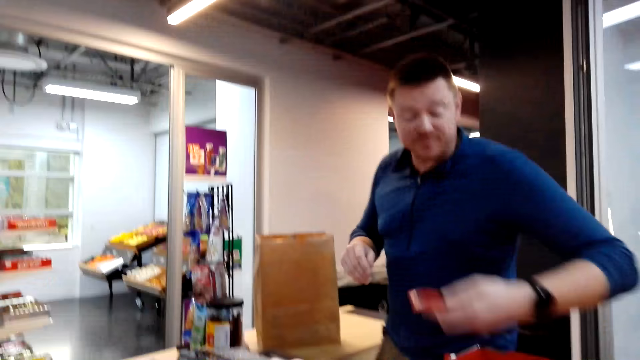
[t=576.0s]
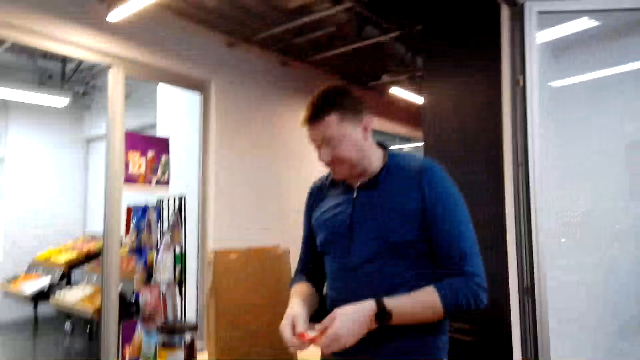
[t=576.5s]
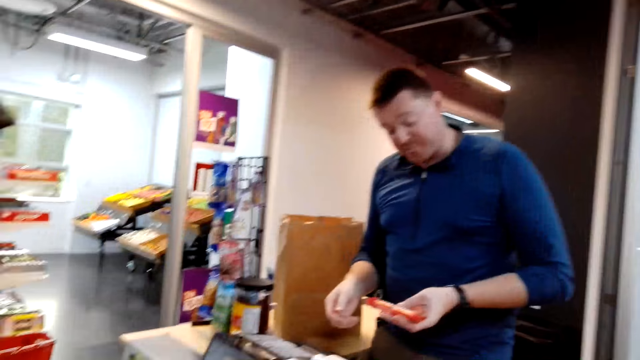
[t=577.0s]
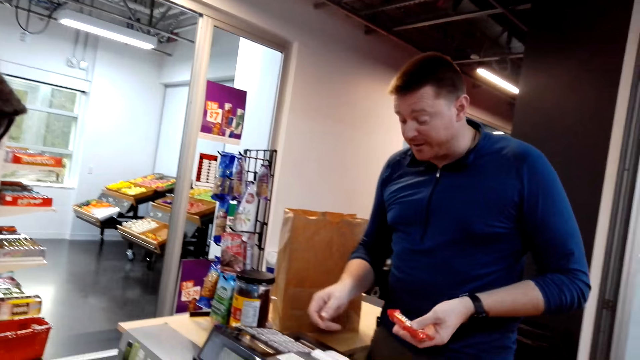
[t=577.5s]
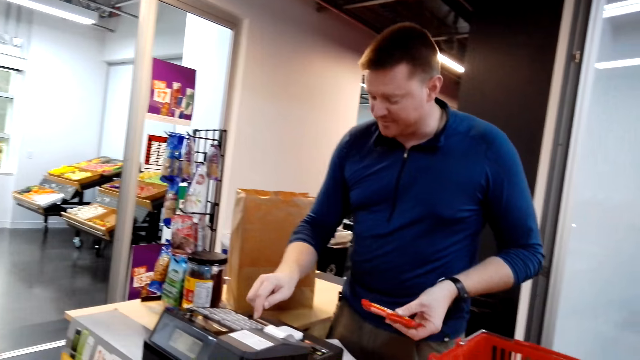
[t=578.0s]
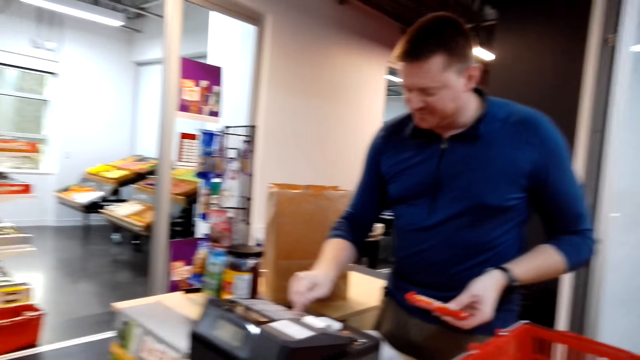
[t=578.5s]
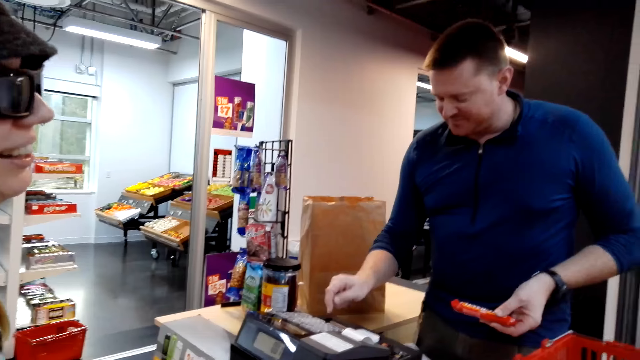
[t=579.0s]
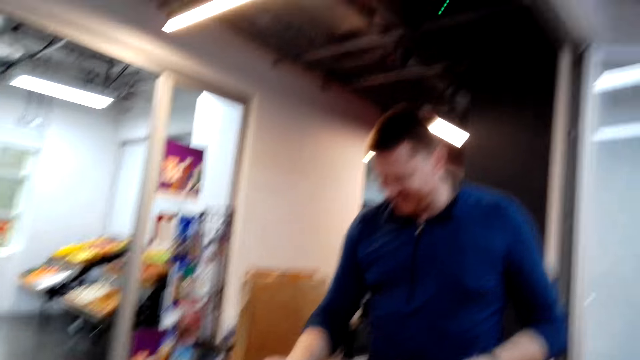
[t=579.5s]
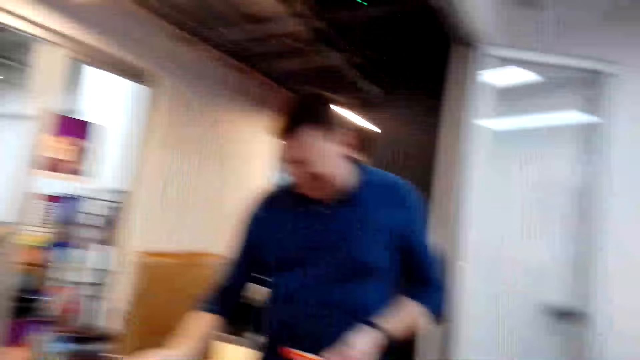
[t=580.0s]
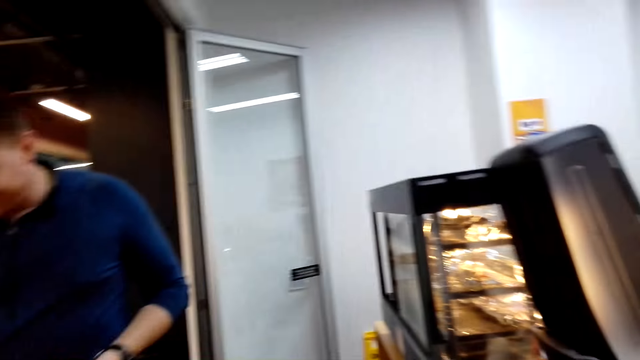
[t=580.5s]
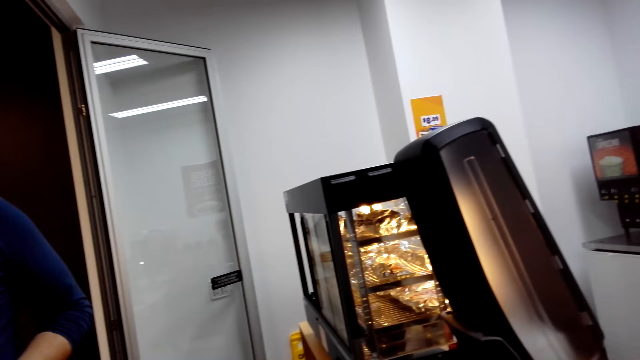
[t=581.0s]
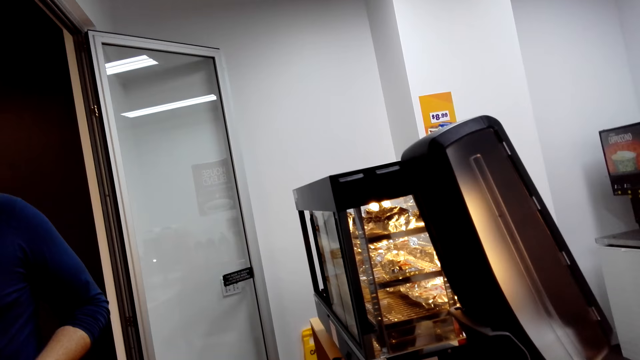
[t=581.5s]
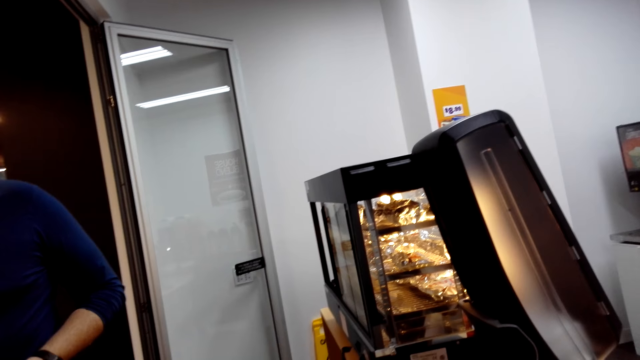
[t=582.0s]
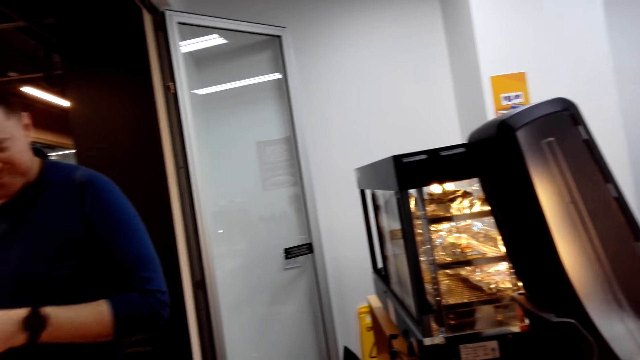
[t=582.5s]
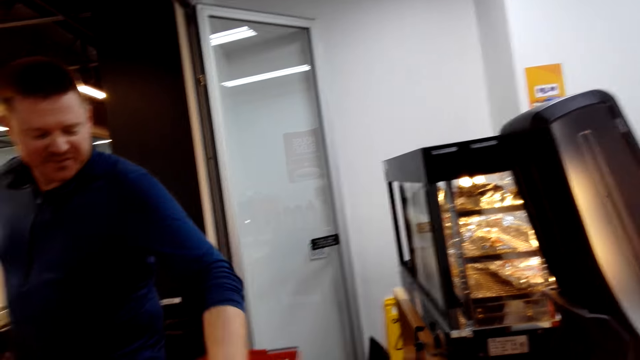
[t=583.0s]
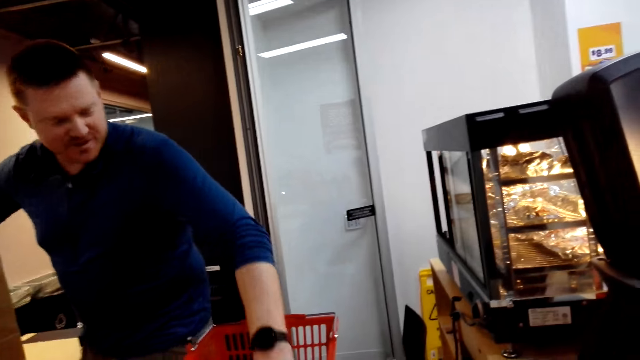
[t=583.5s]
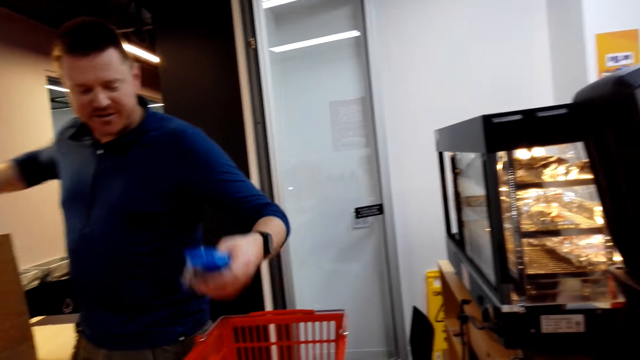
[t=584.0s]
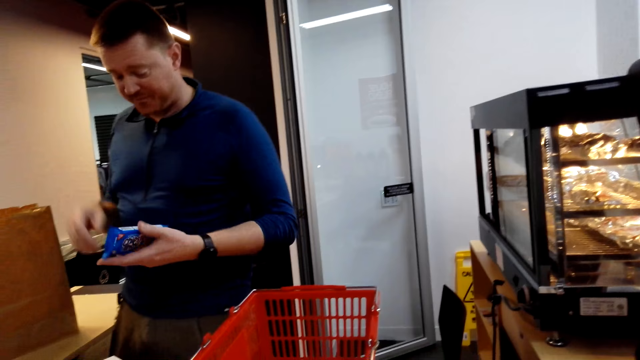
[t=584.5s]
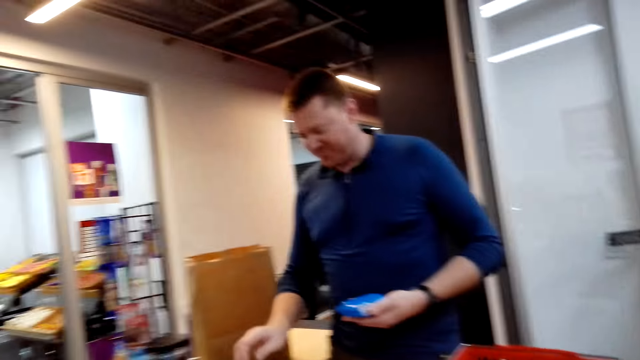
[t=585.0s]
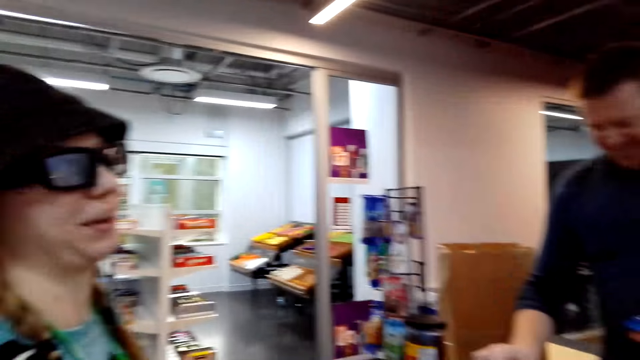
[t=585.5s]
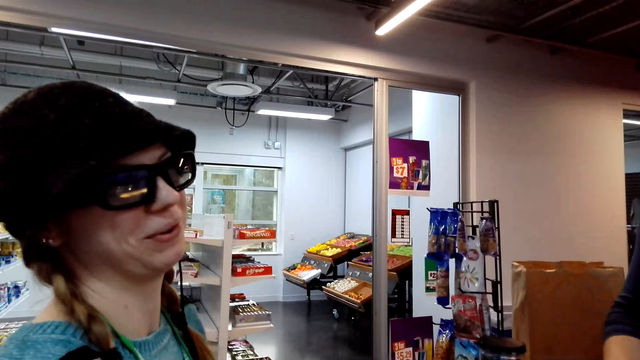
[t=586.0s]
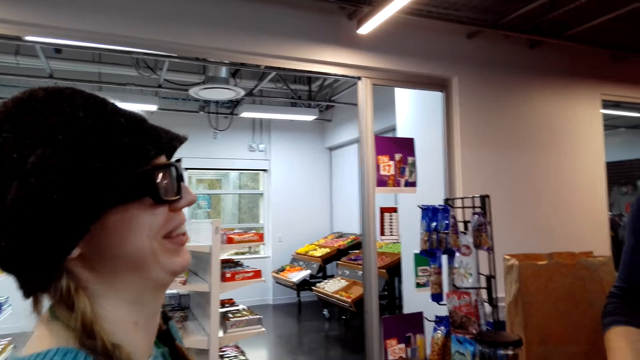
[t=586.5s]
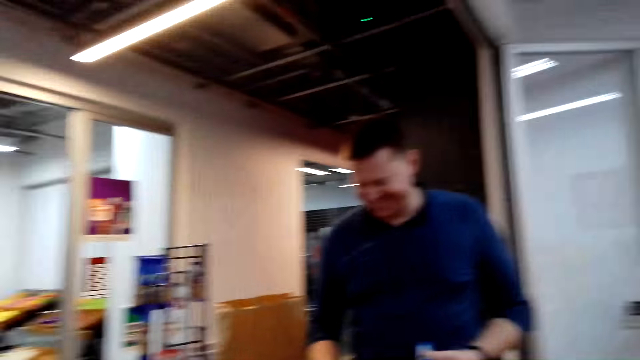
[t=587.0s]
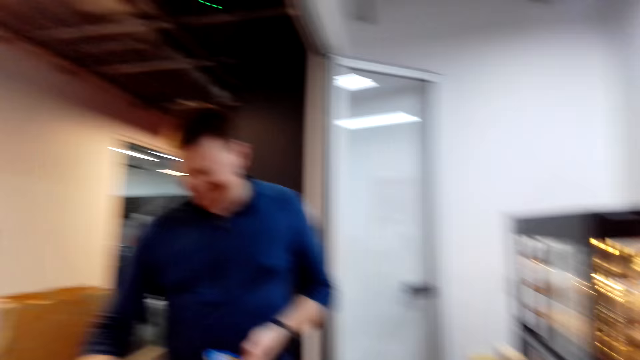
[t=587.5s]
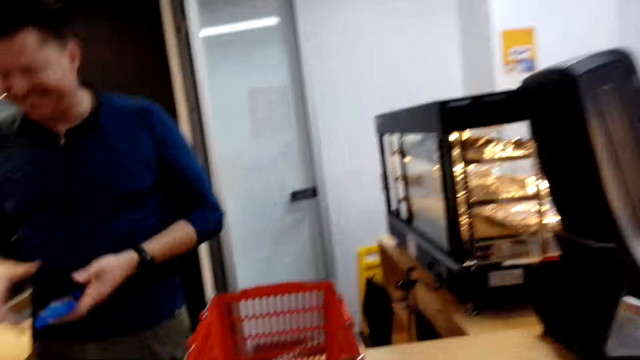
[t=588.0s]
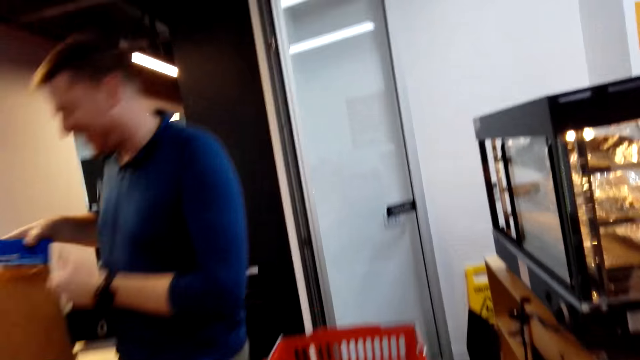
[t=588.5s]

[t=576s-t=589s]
The man picks up an item, holds the sachet, presses the teller and operates on the machine. The camera wearer looks at the cakes. They look around. The man picks up an item. The man picks up an item again. The man holds the sachet with the left hand. The camera wearer looks around. A person looks at the man.

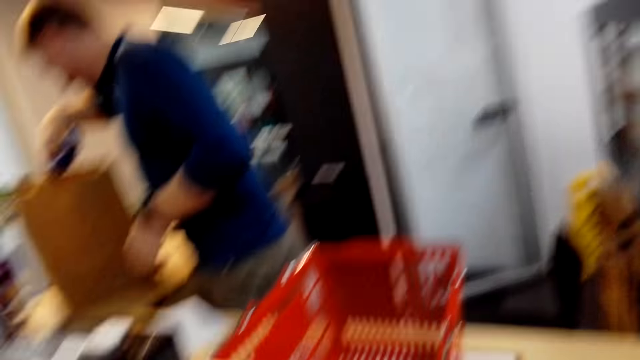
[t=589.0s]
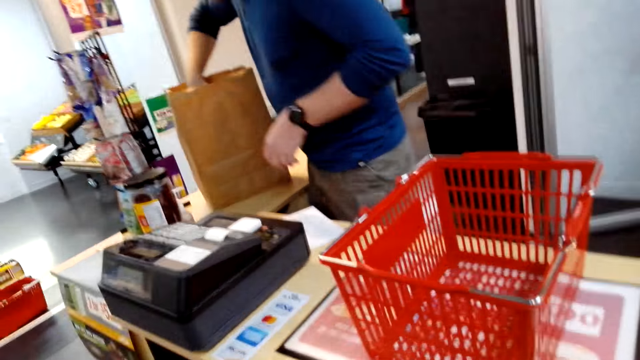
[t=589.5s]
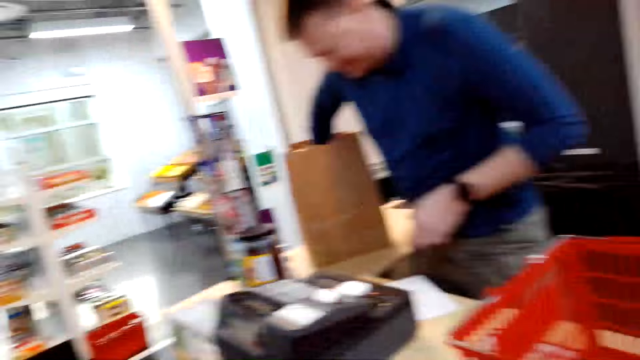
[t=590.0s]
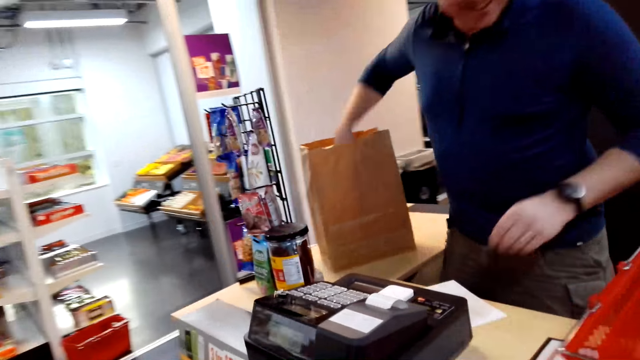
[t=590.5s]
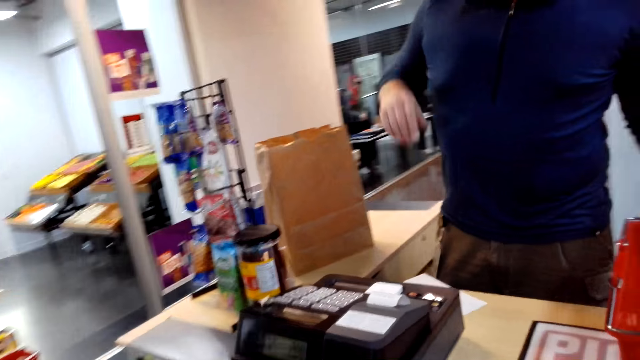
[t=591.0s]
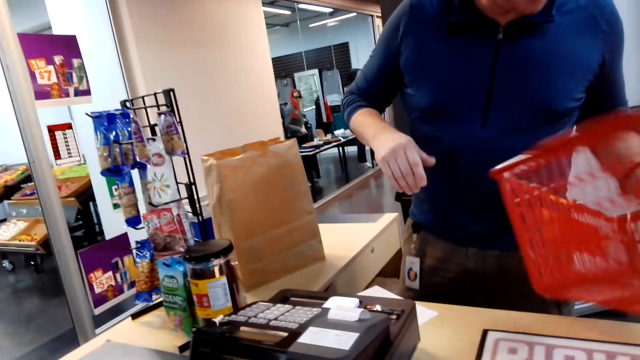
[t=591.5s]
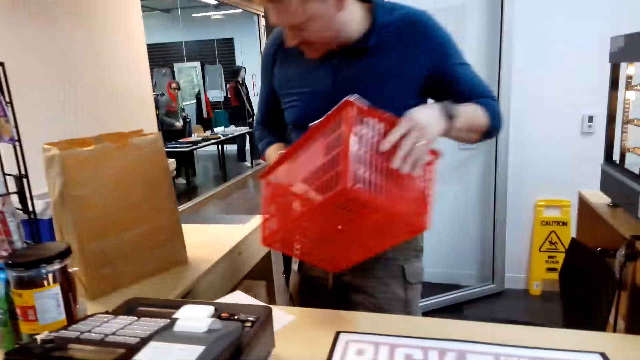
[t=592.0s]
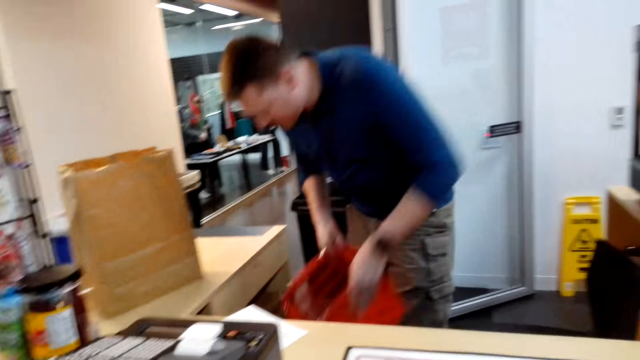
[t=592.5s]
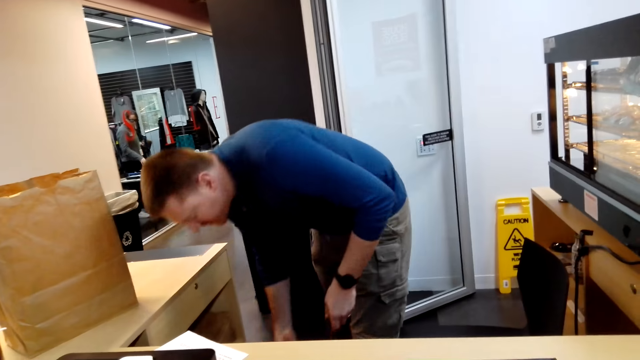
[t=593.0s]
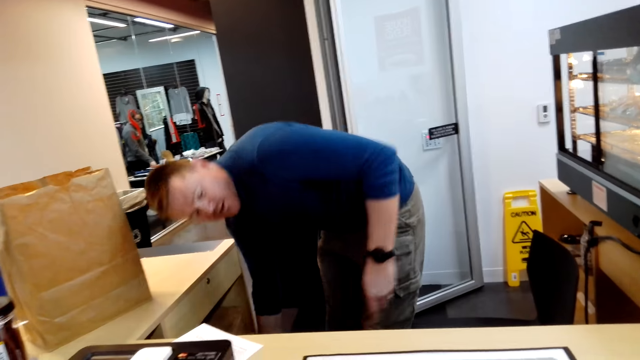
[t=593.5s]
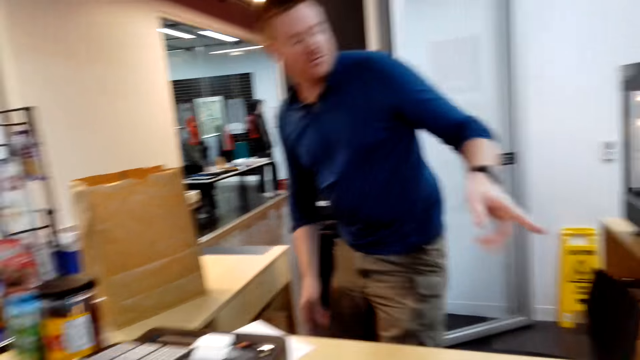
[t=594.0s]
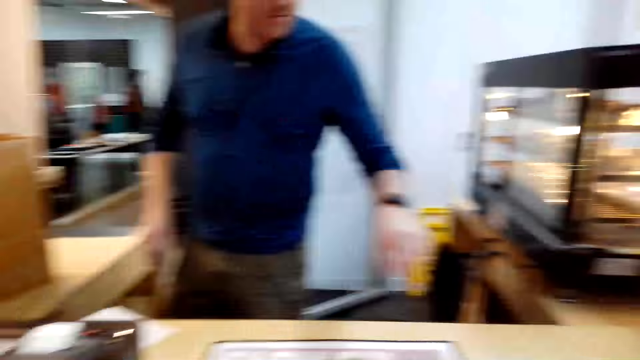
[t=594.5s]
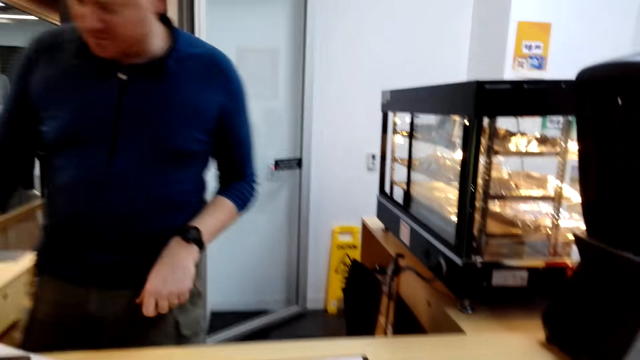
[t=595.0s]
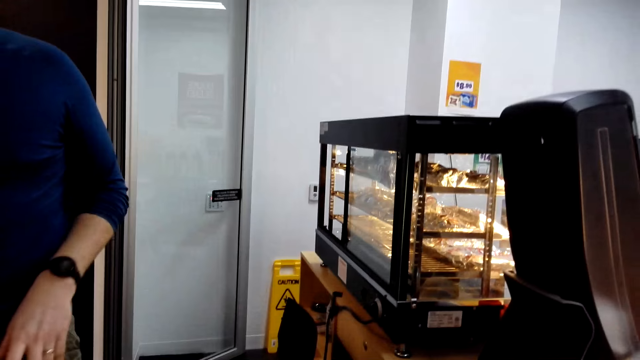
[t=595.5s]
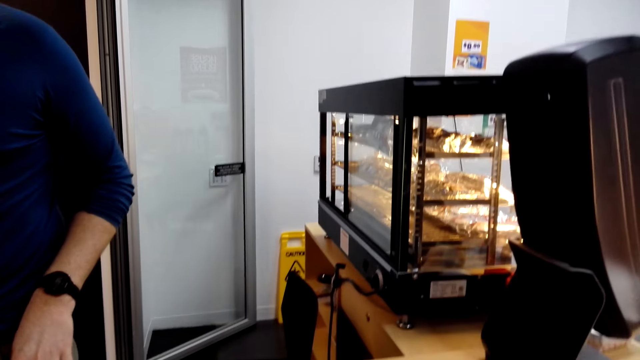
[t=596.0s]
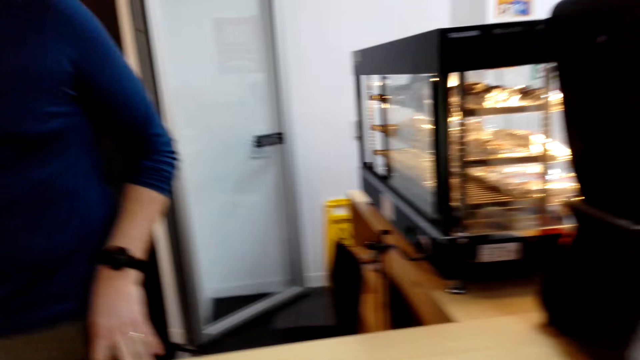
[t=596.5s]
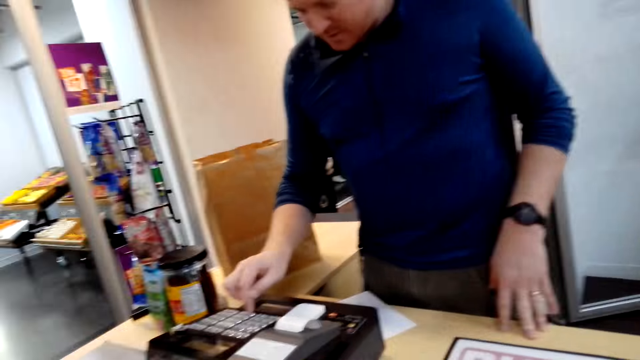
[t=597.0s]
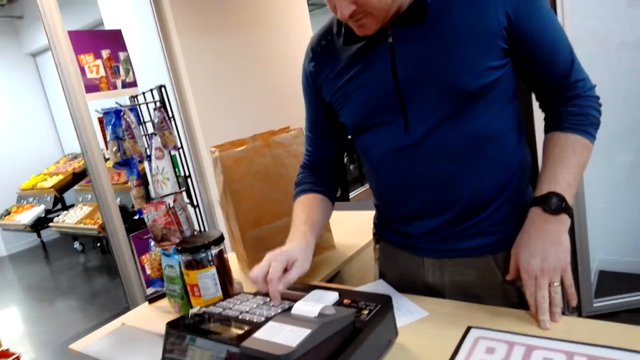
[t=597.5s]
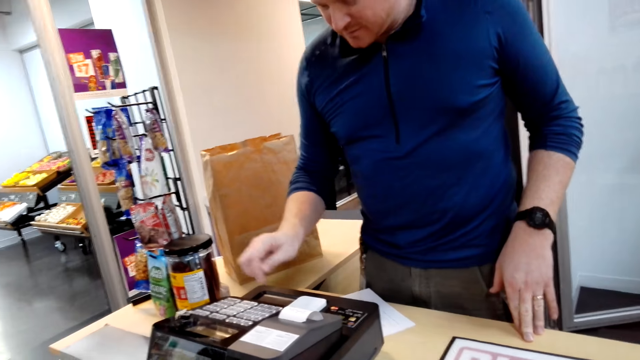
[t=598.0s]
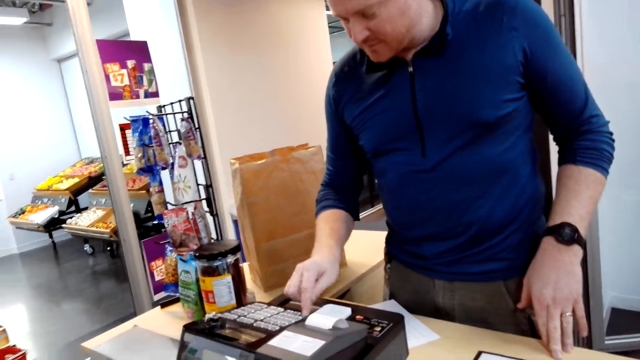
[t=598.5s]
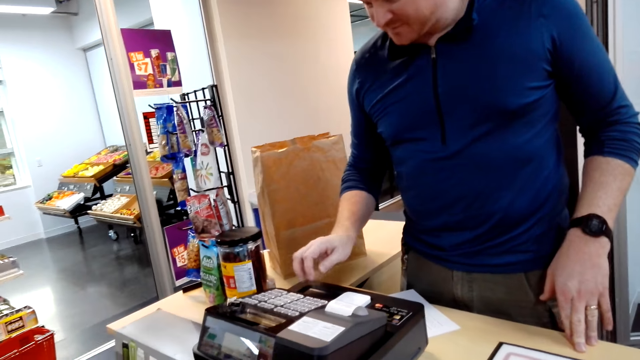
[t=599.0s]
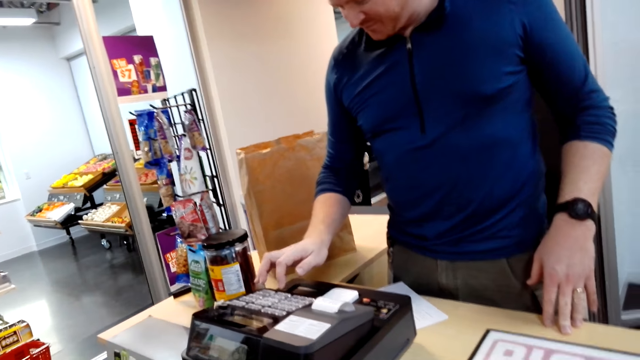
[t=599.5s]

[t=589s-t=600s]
The man puts the item in the pocket. The camera wearer looks at the shopping basket. The man puts the sachet in the paper bag, takes the basket and holds the basket. The man puts the basket down and points to something. The man presses the teller and operates on the machine.
